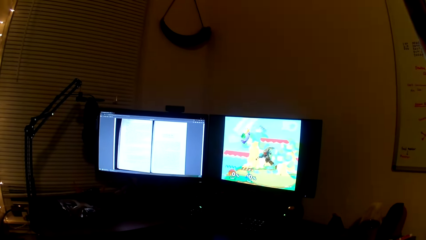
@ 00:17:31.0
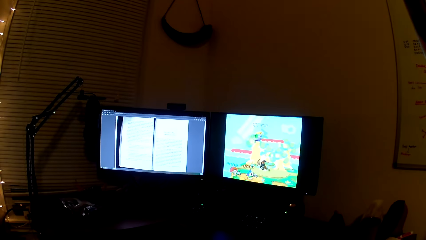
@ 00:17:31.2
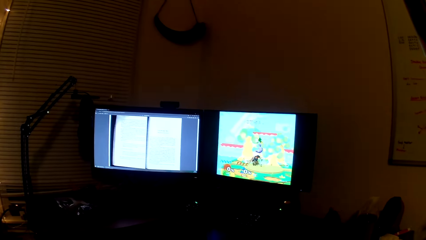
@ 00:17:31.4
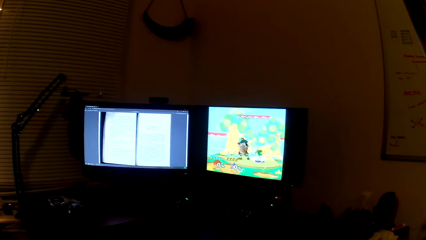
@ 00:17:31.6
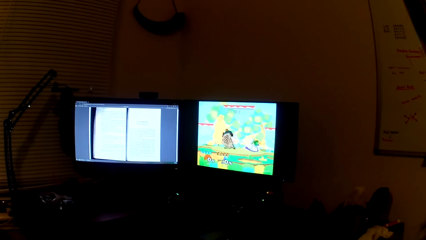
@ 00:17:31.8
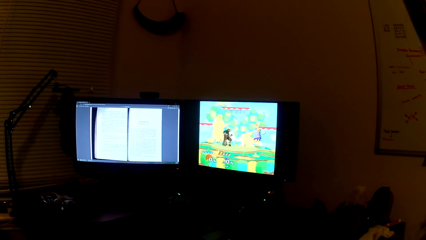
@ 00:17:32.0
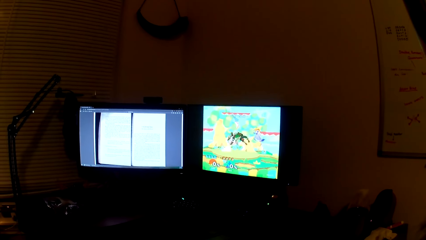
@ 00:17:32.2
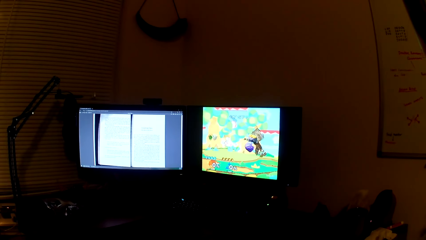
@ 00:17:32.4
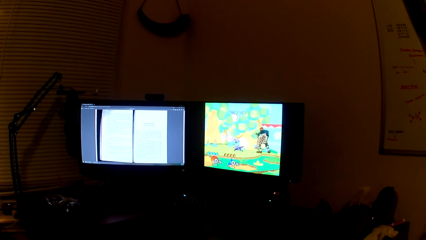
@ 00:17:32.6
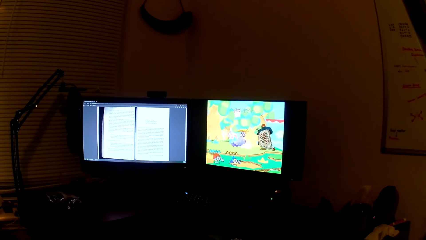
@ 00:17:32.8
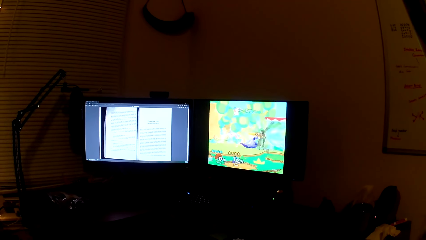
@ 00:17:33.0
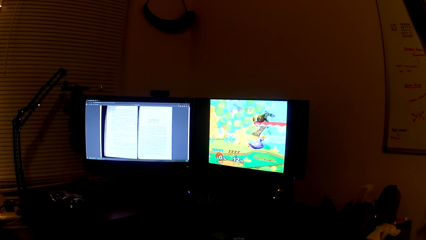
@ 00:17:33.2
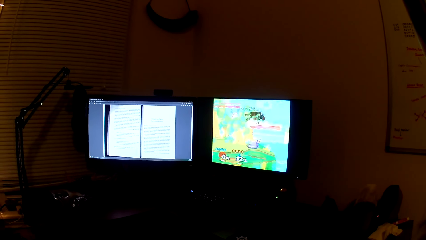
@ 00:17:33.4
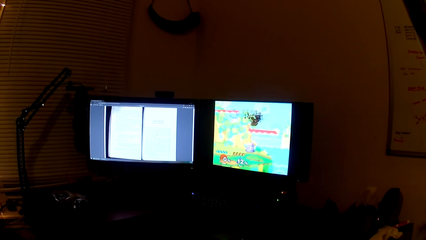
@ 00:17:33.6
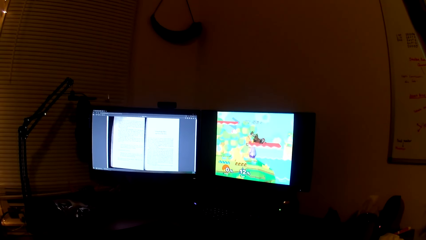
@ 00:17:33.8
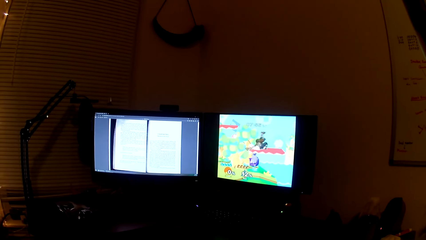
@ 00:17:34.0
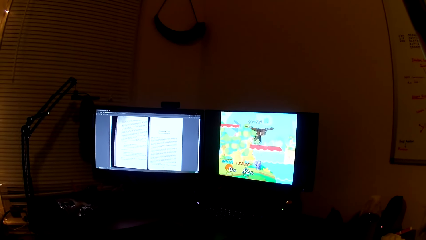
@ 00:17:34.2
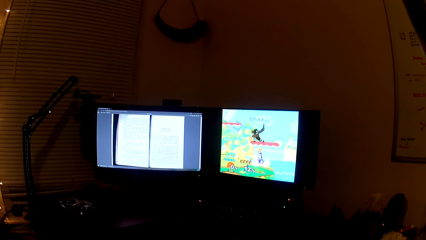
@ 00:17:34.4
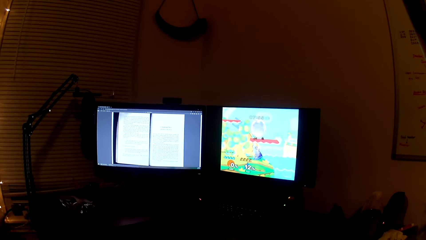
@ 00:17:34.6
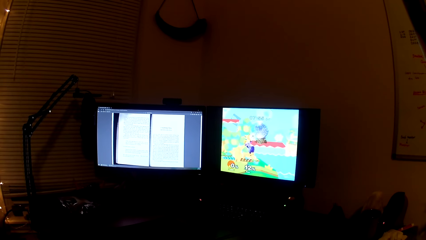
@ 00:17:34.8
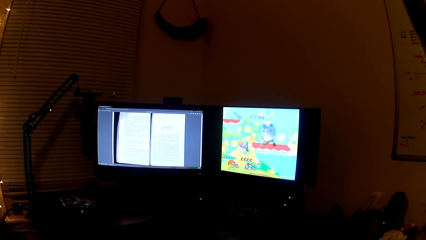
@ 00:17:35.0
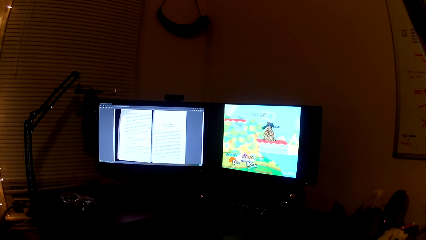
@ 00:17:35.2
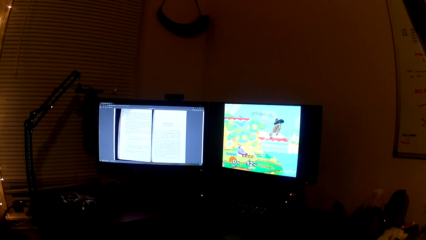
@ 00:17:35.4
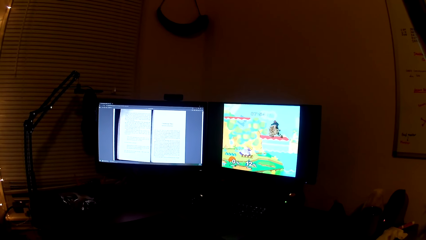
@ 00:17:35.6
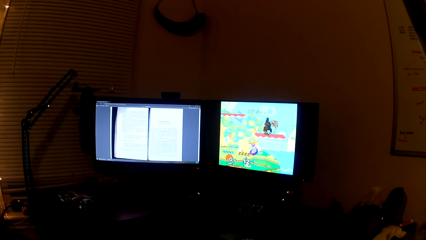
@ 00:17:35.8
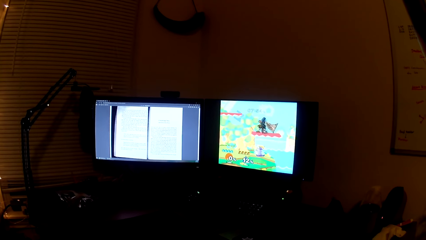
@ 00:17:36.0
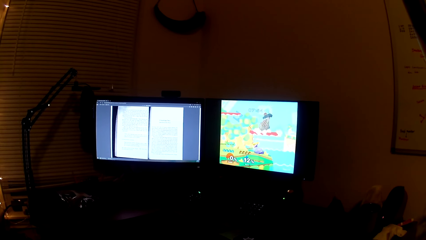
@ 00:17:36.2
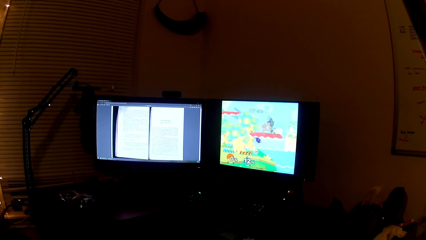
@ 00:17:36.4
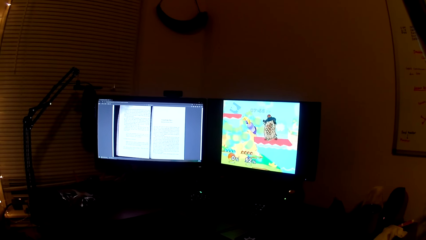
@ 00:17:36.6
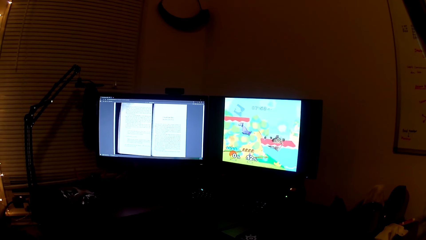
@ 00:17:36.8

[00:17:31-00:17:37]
The camera wearer plays the computer game.

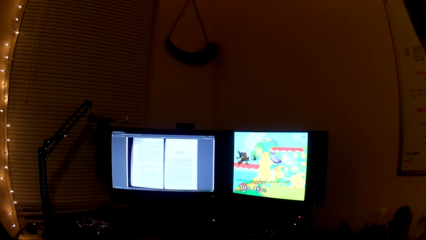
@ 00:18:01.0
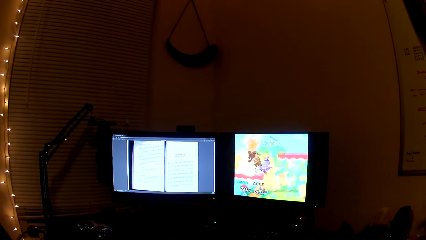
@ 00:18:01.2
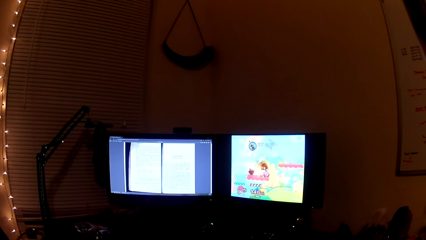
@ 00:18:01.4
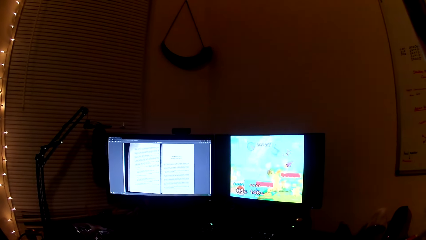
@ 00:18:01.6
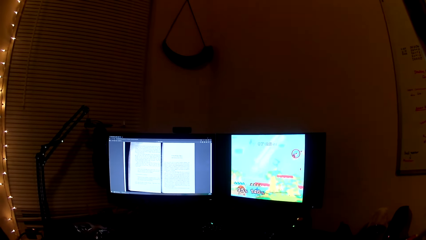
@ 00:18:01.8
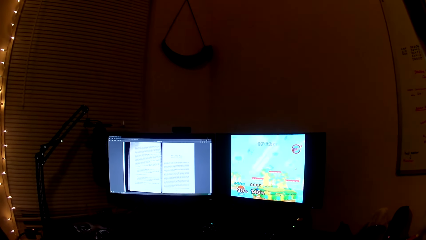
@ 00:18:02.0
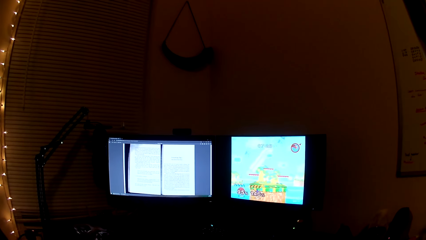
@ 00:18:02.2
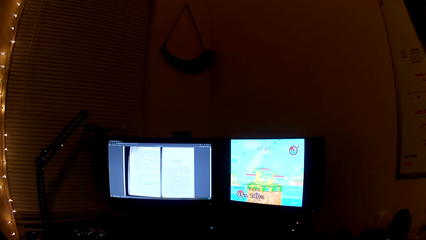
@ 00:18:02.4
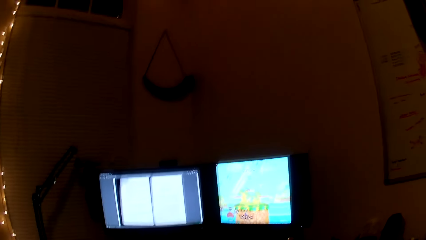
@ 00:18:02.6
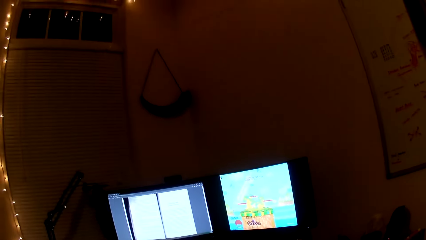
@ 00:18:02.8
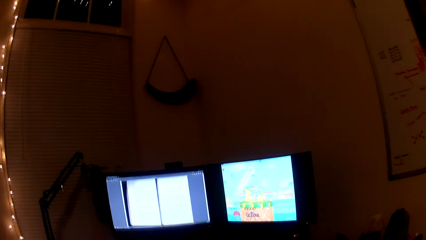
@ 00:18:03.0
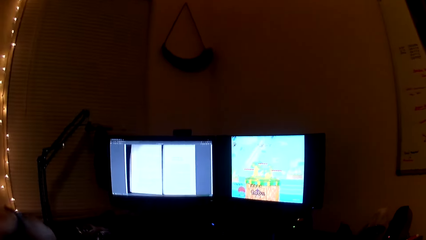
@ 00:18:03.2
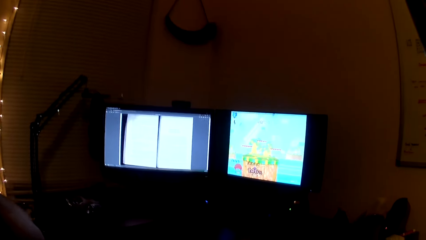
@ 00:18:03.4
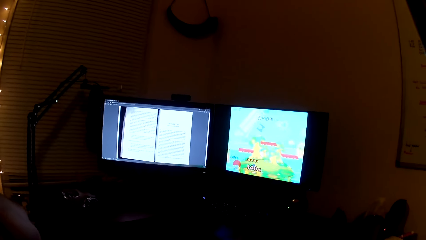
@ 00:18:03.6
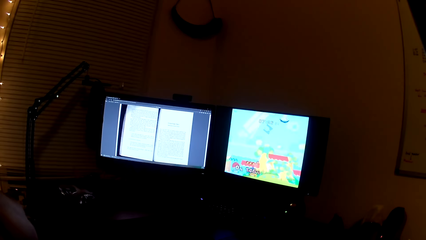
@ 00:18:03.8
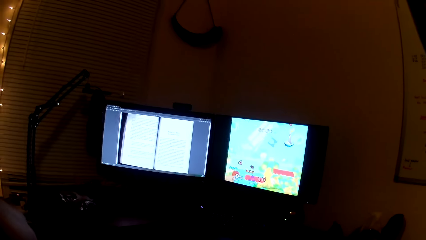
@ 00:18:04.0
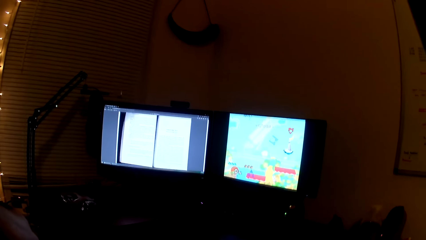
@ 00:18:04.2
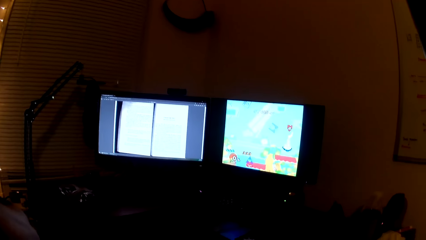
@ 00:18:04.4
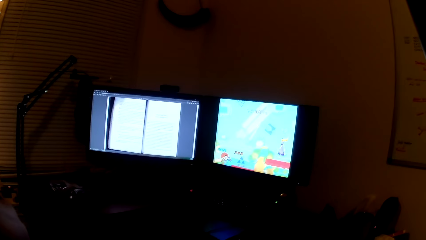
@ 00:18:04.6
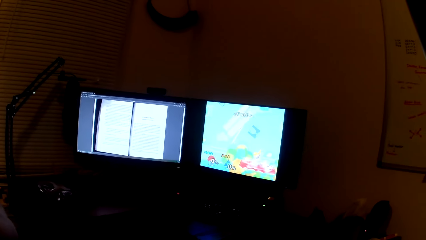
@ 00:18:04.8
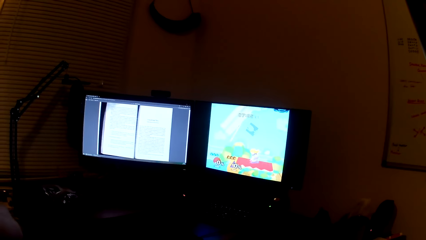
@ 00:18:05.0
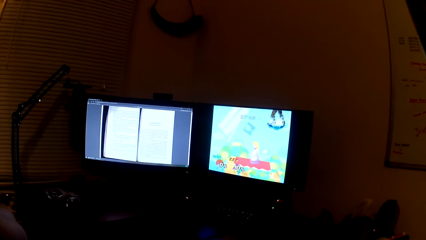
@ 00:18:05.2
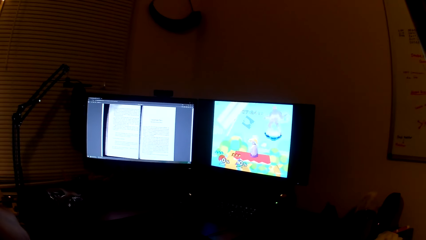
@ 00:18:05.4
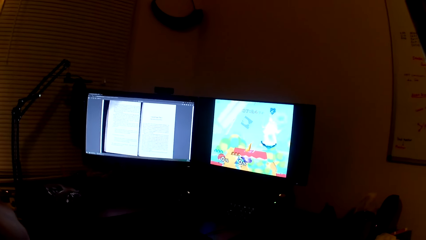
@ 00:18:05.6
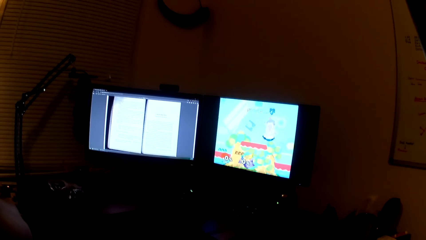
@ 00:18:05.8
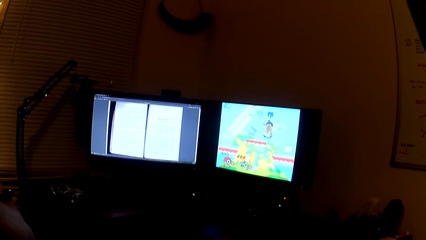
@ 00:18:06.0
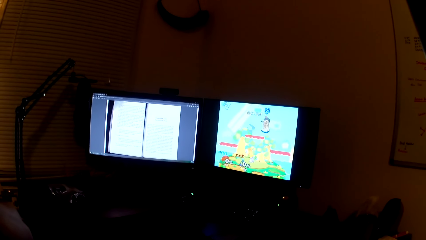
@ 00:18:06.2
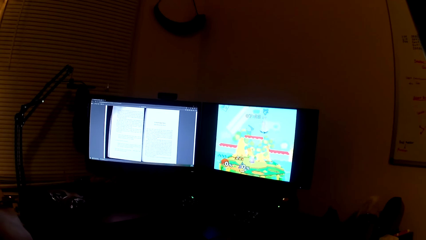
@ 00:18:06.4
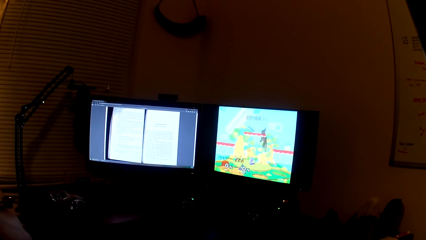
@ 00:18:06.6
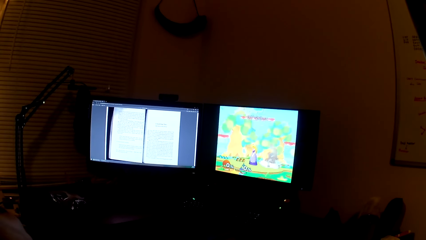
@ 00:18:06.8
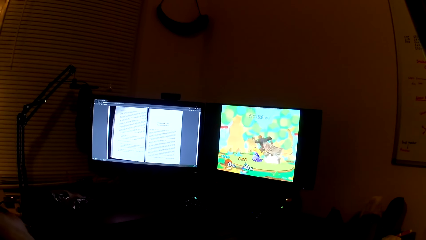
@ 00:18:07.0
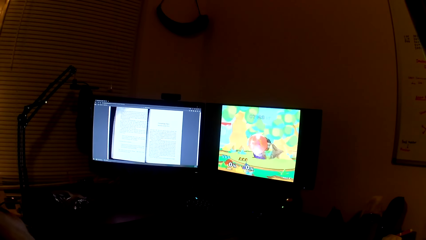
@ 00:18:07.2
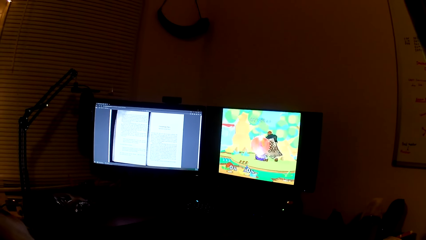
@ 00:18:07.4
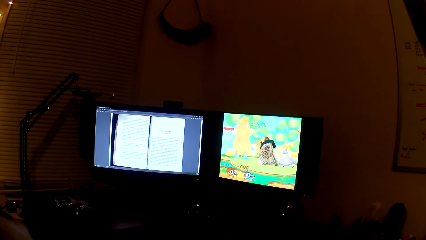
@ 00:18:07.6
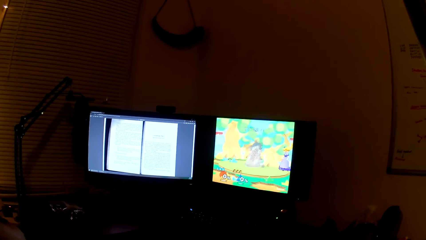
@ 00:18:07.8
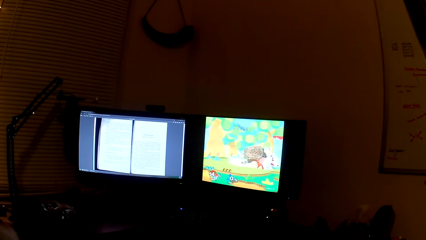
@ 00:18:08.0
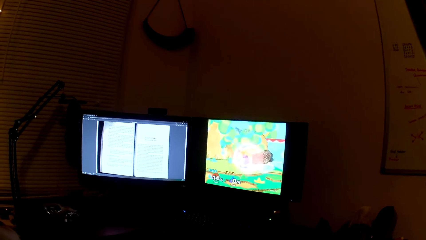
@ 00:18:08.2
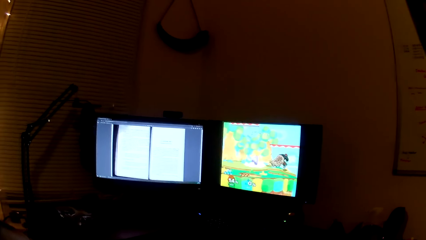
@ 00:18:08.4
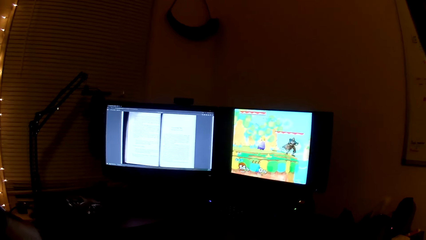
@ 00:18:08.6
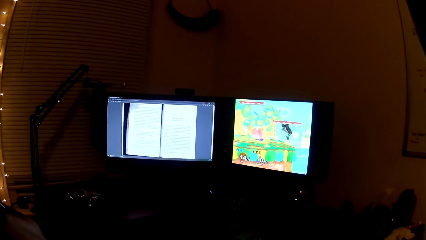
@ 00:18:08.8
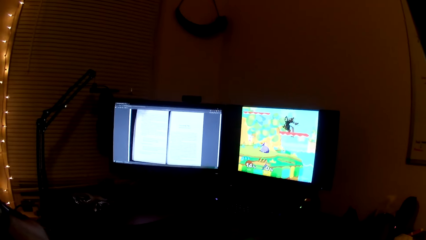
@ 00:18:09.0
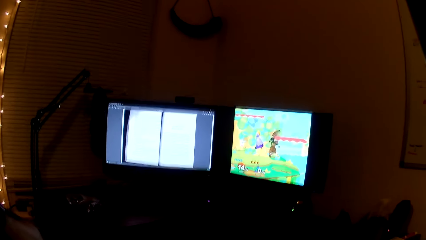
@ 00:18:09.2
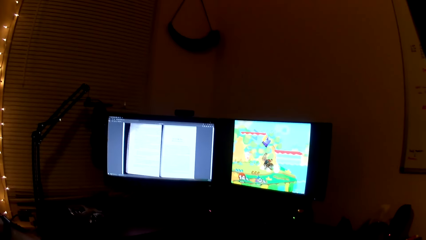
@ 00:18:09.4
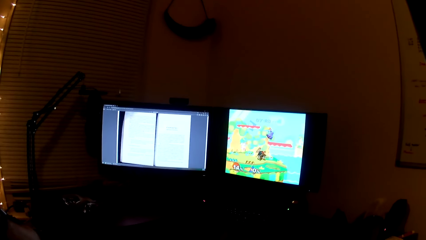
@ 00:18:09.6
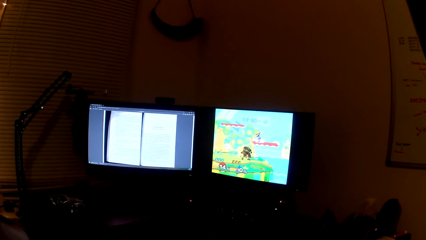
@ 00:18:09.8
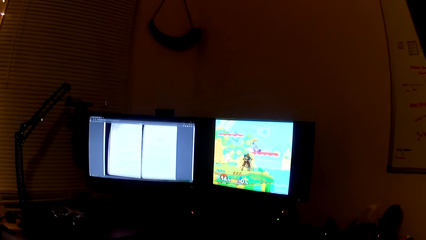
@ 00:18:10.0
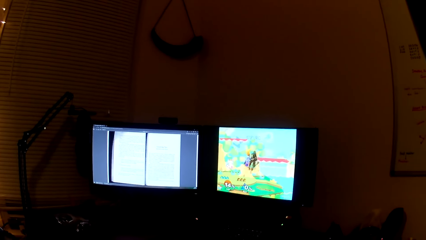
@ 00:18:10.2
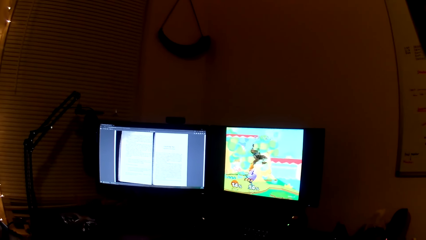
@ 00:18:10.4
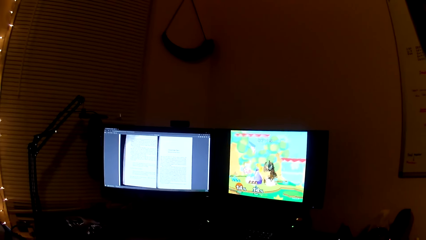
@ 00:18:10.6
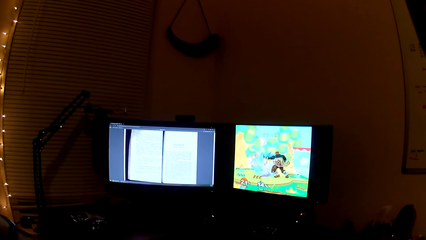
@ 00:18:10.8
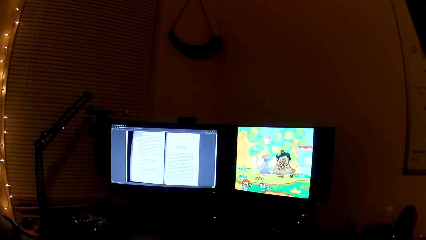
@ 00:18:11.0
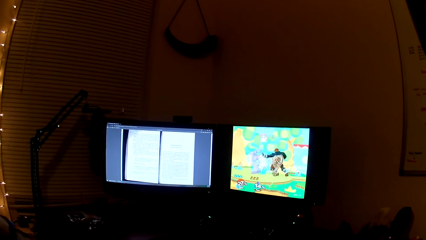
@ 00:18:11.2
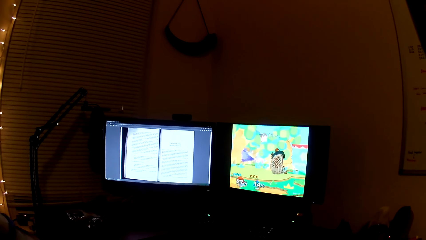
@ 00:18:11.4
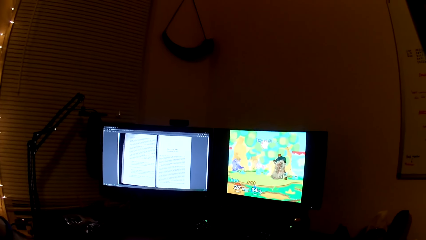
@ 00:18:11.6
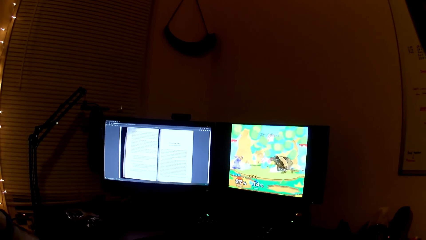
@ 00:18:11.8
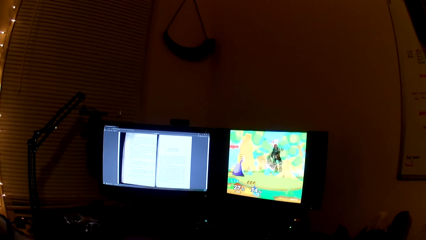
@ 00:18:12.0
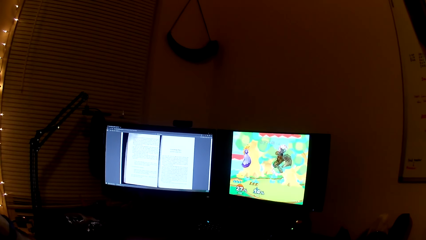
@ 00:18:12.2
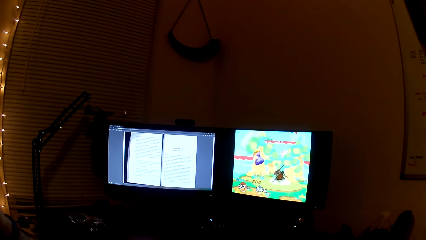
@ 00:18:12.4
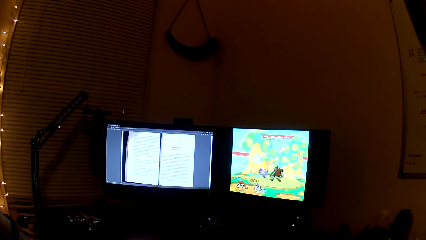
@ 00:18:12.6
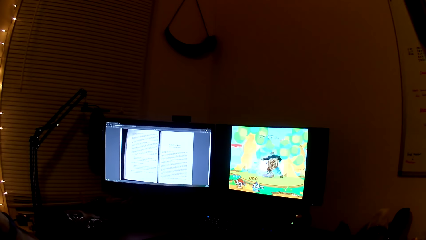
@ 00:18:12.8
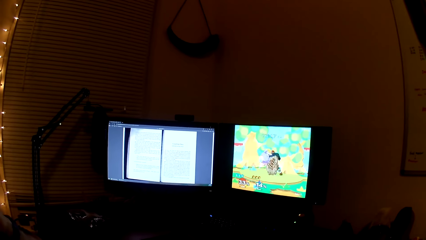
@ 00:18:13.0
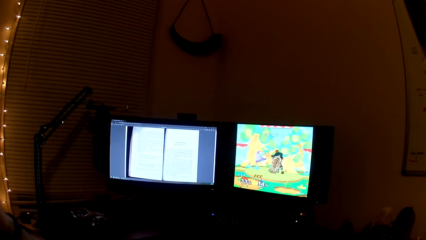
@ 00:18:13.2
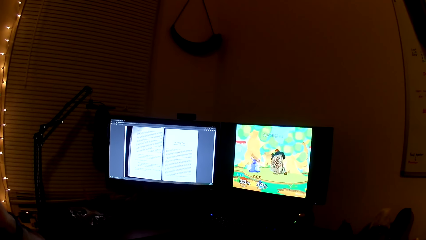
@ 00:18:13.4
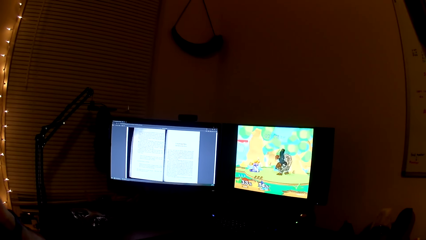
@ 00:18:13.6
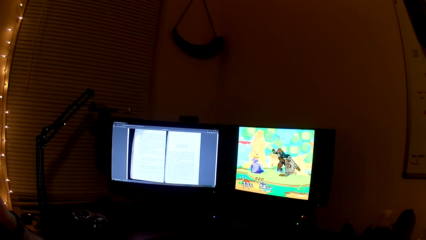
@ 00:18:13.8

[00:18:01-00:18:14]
The camera wearer converses with a man. They play the computer game. They converse with the man.
